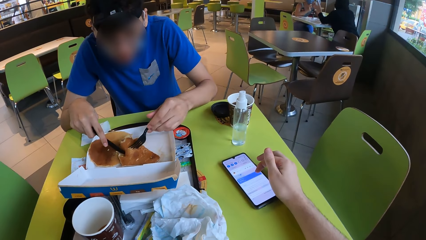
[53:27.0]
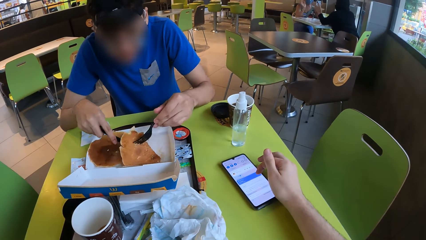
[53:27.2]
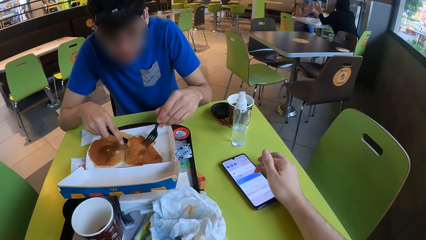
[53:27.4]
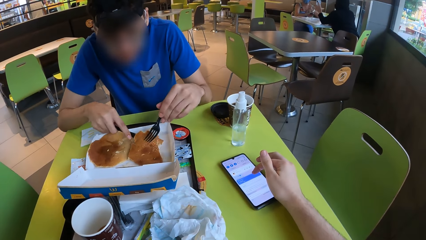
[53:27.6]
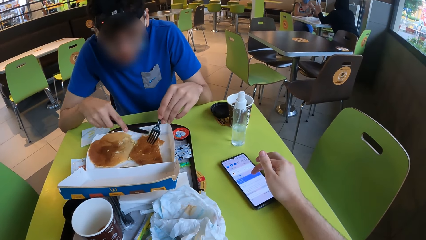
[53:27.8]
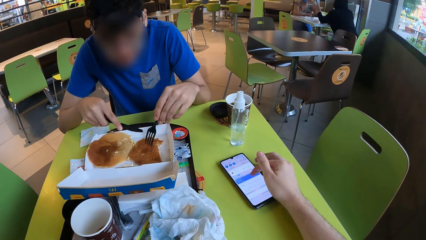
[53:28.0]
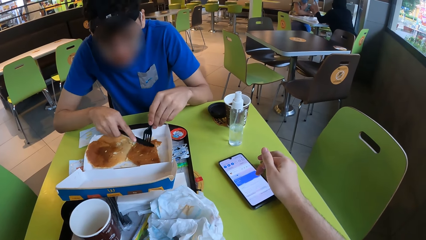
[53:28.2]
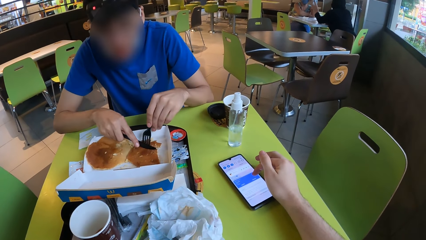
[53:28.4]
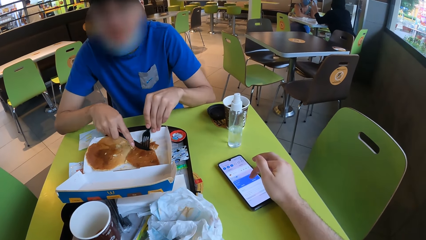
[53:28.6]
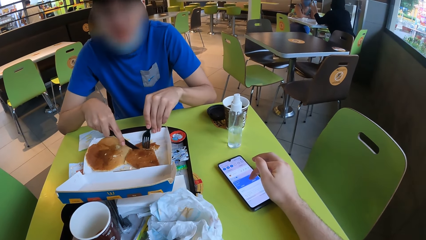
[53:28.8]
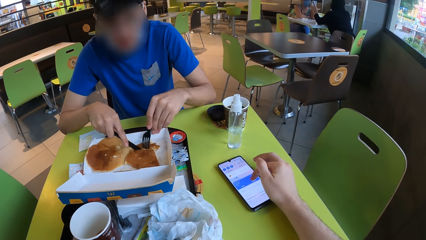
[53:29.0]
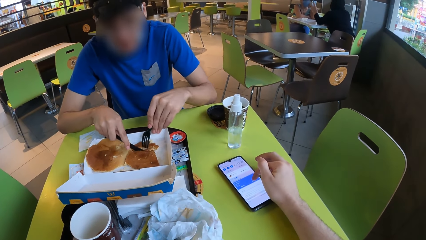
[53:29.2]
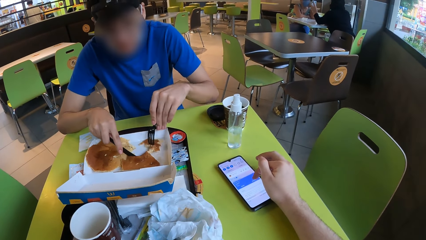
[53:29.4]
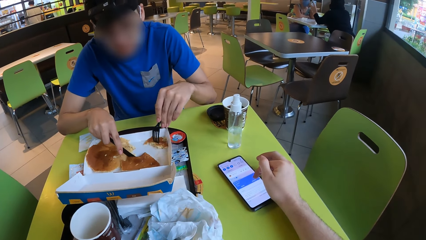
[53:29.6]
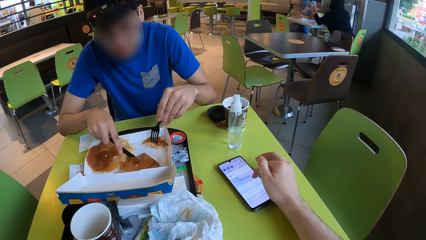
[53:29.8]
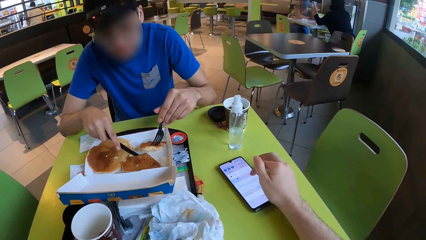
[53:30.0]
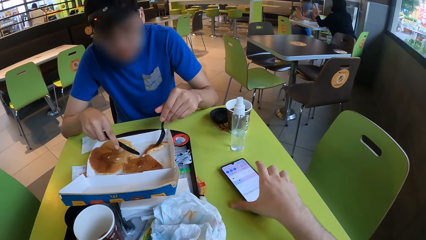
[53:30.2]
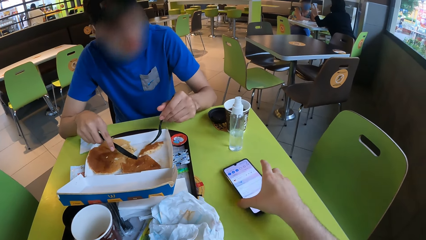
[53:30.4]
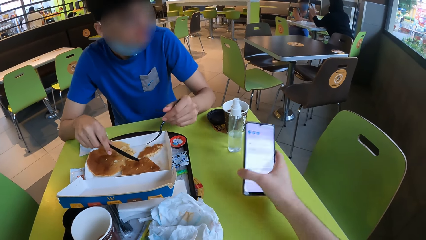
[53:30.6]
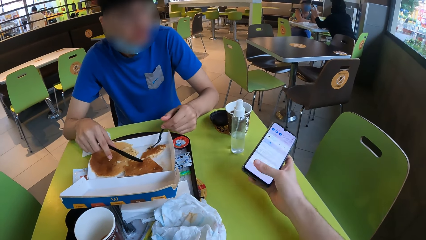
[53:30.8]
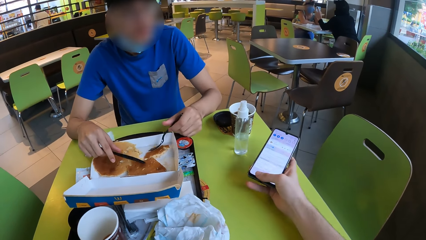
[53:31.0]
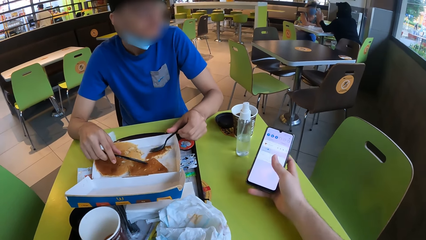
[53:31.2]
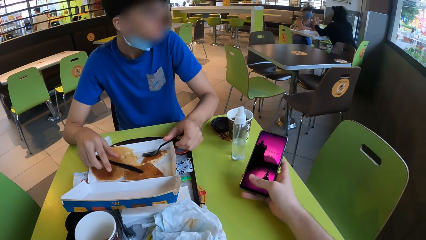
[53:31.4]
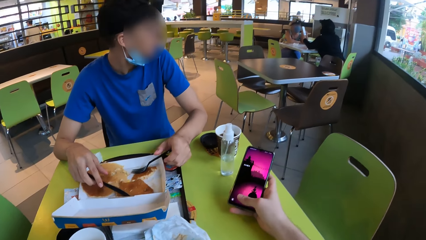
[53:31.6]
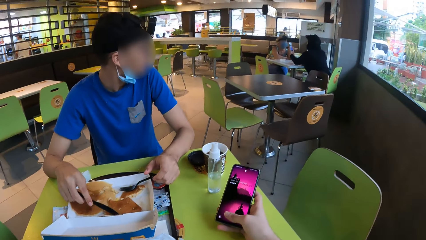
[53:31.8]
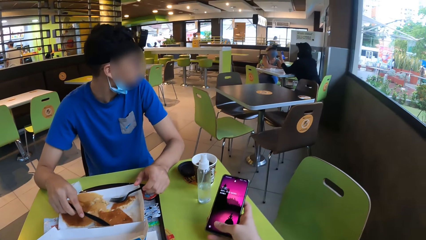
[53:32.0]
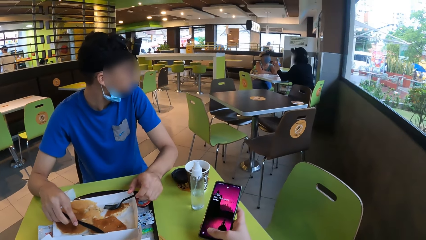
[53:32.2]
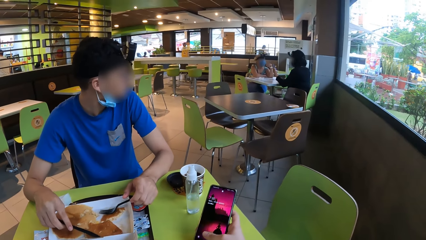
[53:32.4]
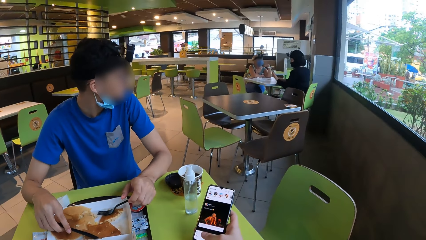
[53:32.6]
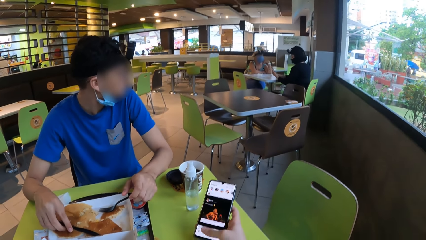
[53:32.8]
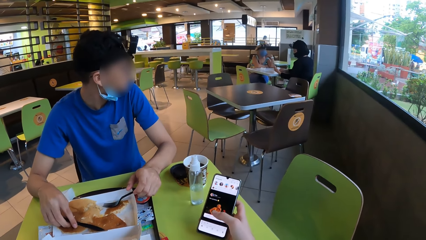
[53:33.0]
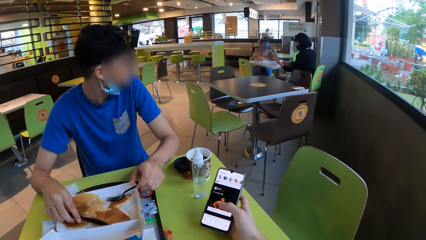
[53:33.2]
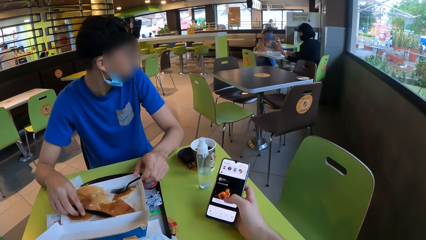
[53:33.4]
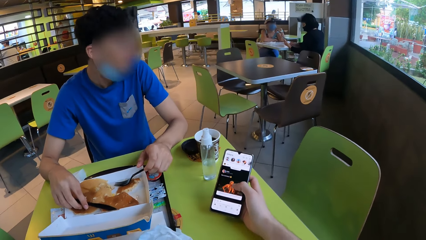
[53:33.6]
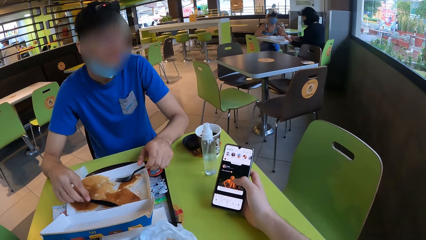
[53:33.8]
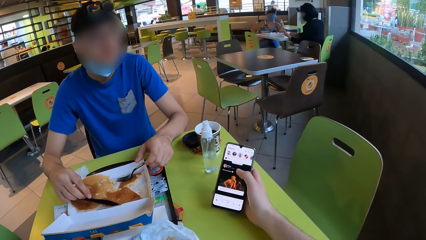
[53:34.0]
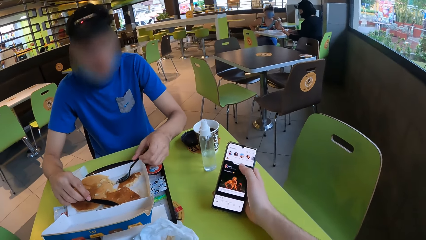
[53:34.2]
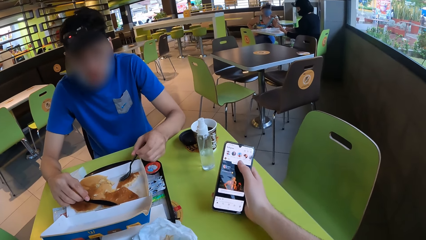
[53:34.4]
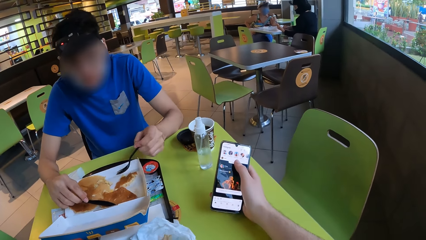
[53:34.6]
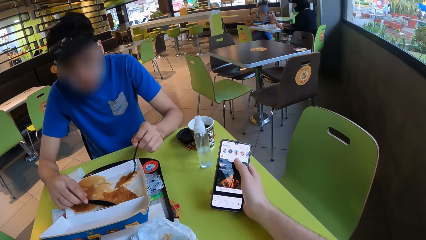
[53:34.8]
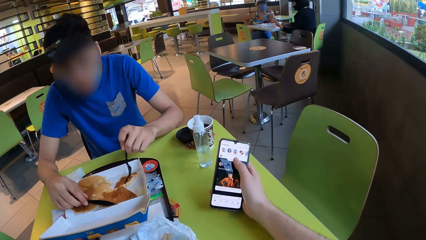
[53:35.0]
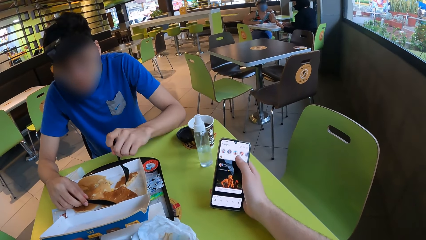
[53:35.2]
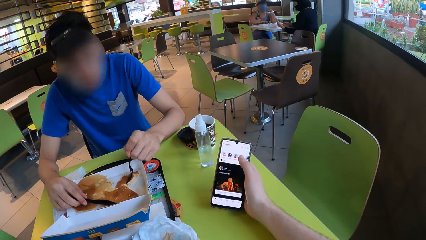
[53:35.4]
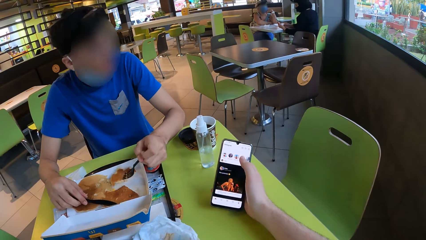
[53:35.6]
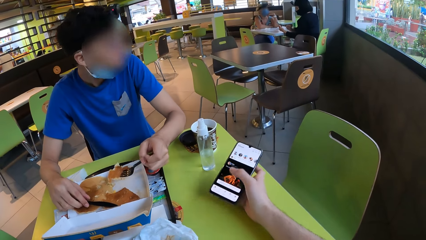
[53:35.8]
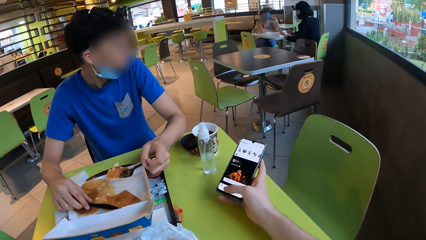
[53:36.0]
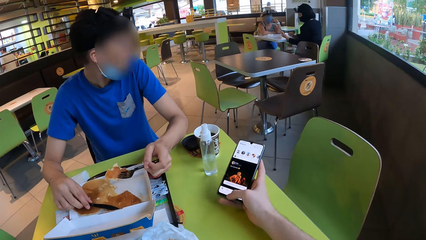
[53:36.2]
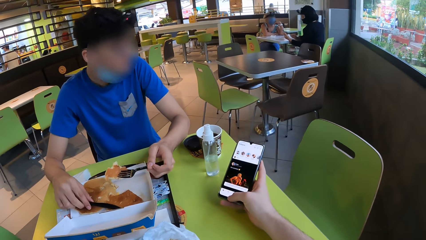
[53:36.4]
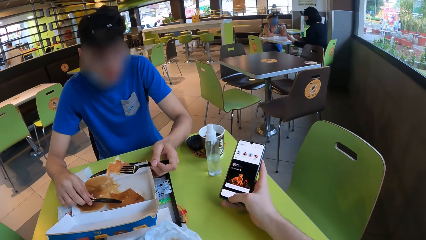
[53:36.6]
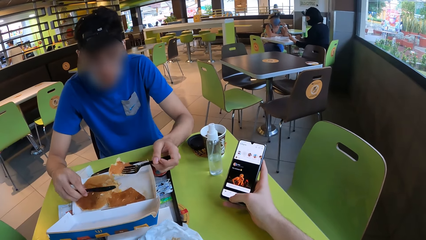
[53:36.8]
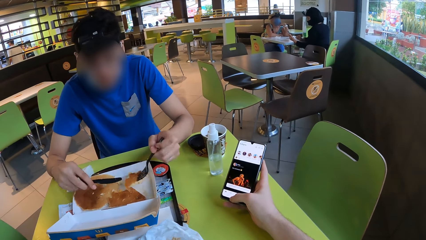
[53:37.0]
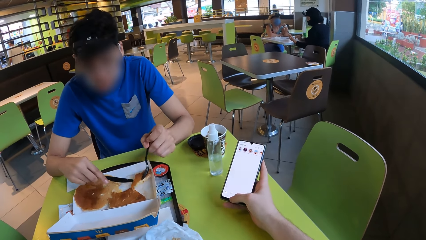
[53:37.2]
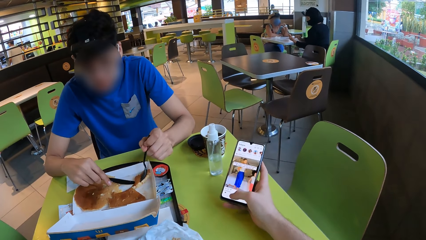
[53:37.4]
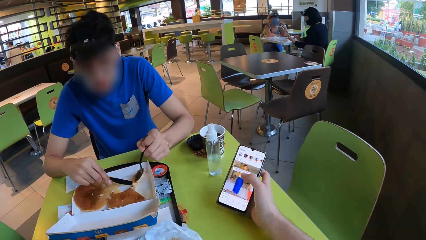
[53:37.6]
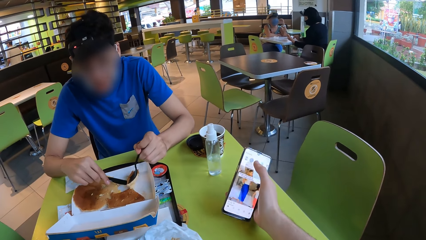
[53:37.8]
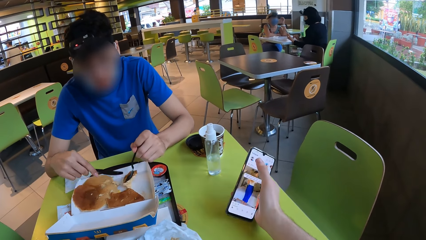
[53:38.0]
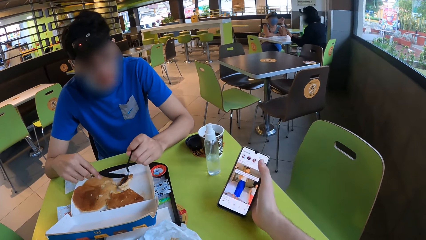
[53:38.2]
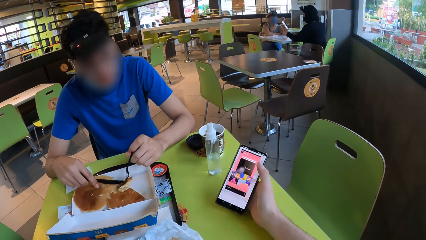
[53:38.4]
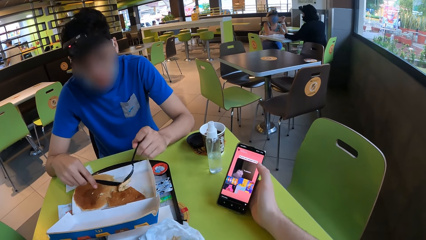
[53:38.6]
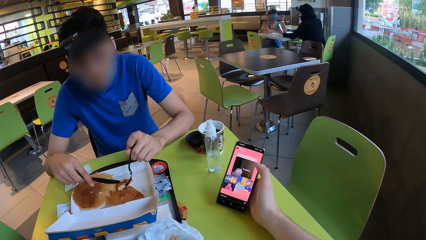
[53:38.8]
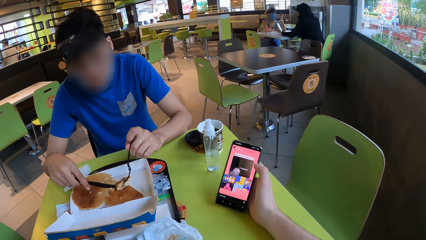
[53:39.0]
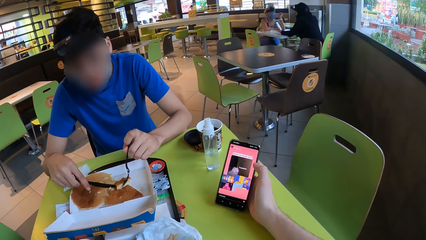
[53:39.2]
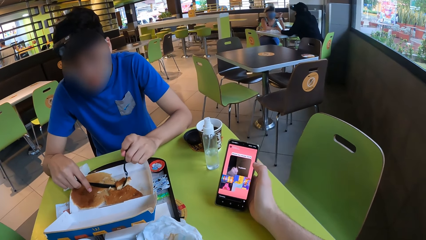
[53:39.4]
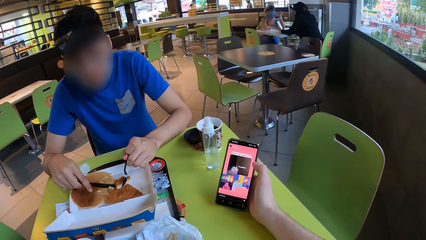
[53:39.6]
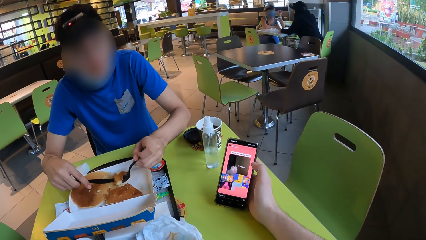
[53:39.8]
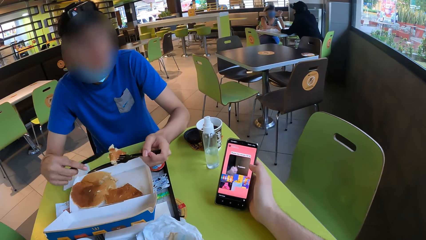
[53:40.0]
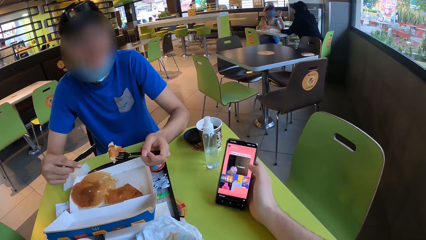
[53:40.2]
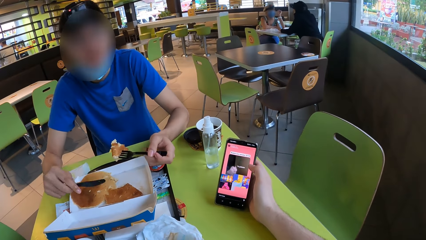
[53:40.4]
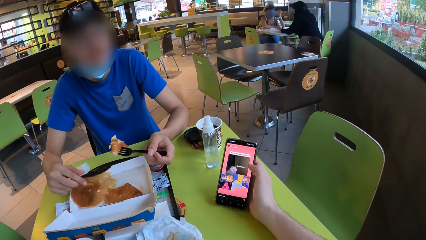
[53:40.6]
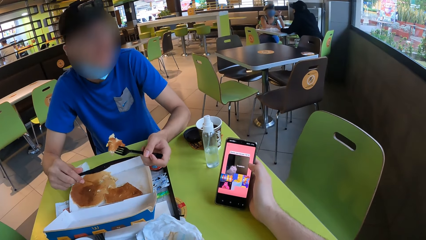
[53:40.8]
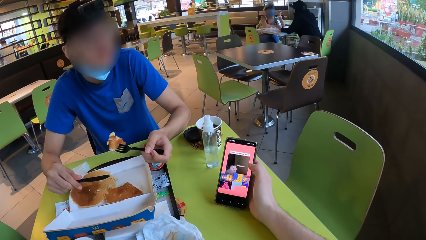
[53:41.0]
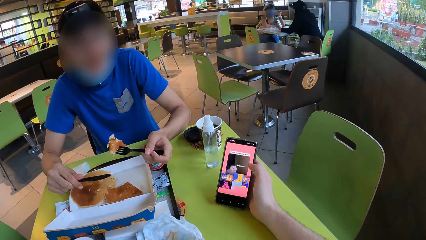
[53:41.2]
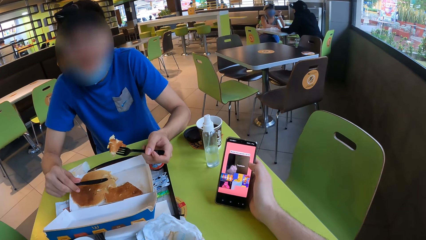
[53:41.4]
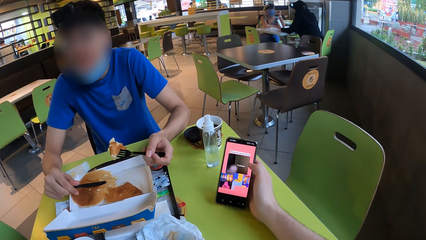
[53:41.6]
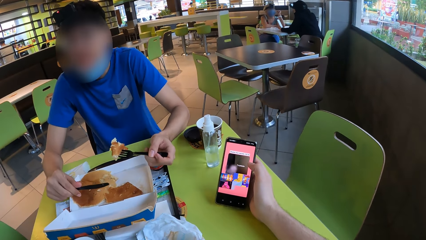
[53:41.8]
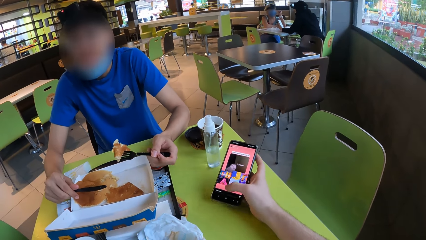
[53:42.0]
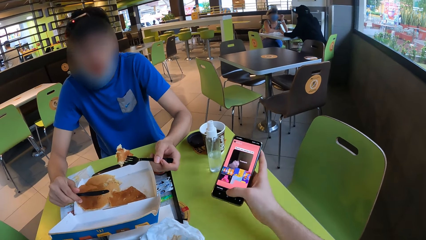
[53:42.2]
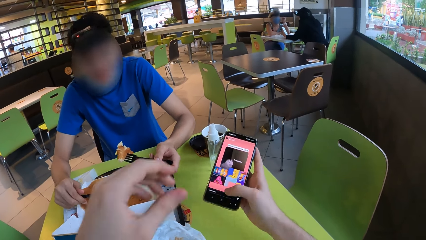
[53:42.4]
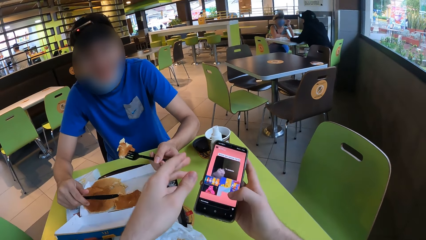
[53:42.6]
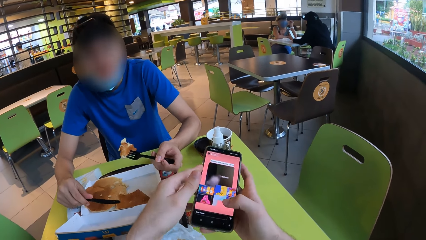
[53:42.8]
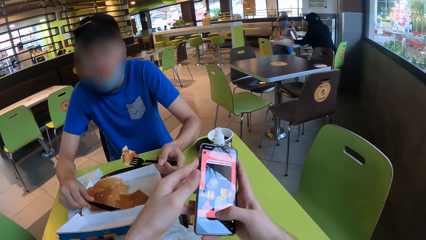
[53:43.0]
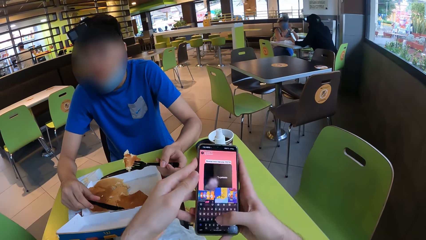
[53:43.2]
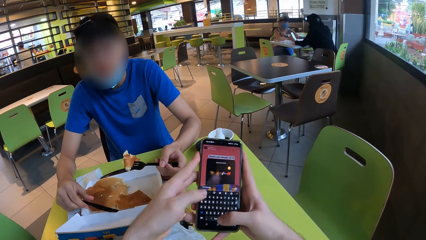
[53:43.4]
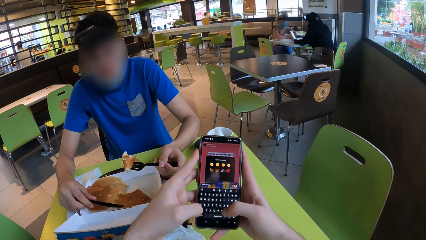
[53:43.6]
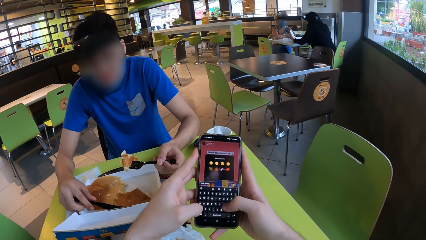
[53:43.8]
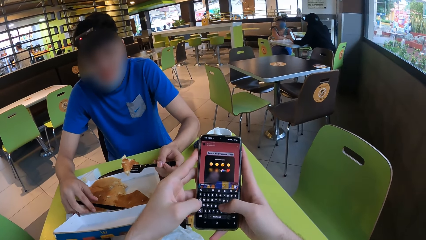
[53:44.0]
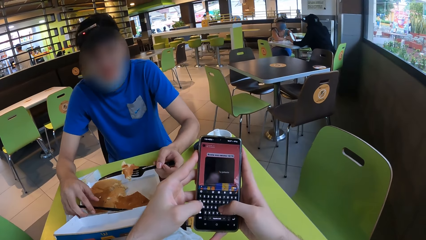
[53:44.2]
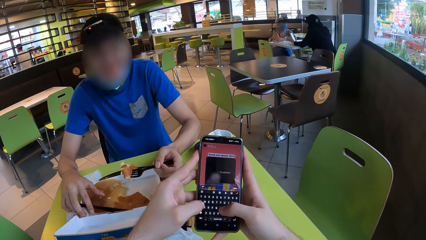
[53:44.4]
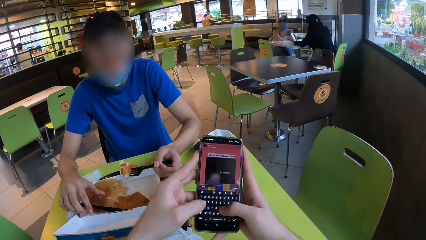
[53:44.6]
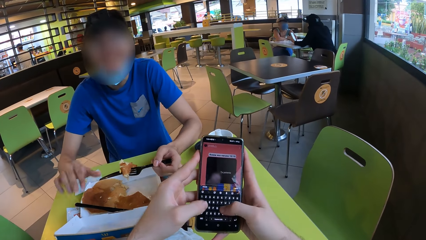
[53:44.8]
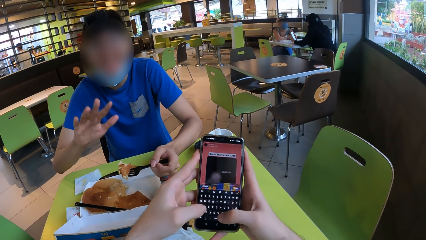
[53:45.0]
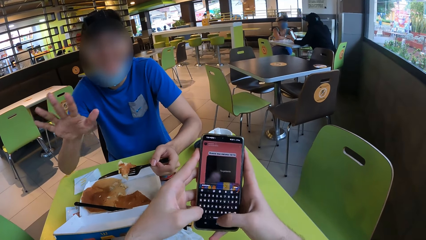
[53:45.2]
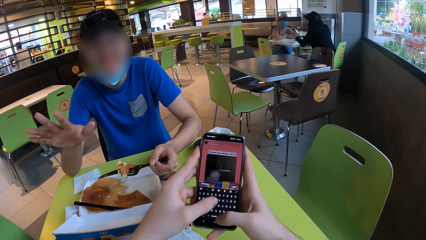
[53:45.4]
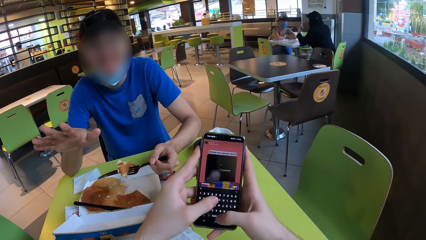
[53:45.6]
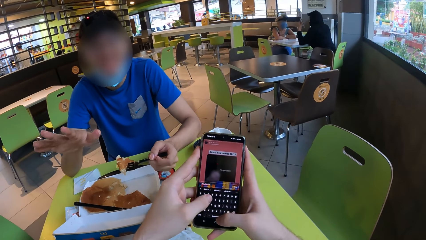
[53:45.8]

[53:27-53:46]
A man pokes a snack, moves the snack in a box and cuts the snack. The camera wearer picks up a phone and operates the phone. The man pokes the snack, folds the snack and pokes the snack. The camera wearer holds the phone with both hands. The man puts a knife in the box.
